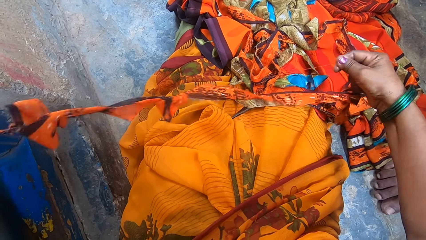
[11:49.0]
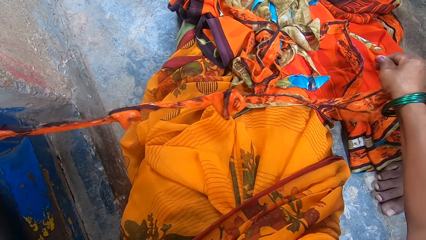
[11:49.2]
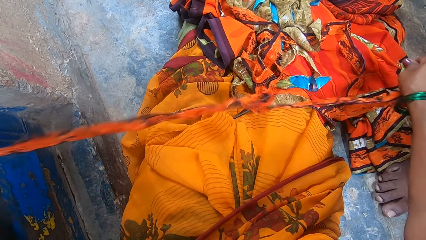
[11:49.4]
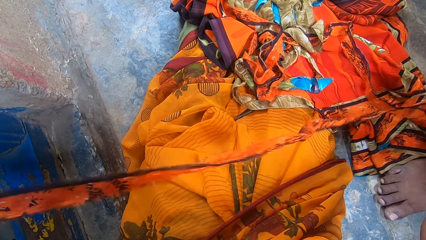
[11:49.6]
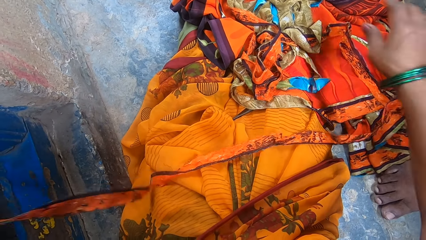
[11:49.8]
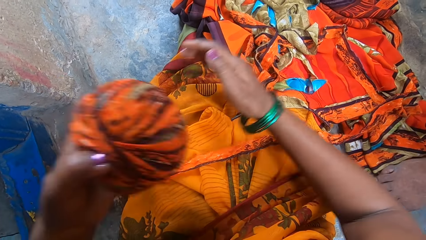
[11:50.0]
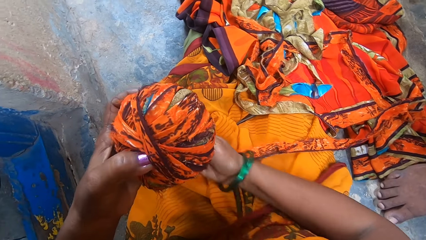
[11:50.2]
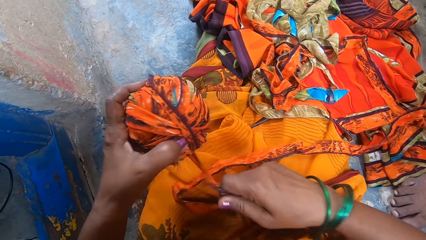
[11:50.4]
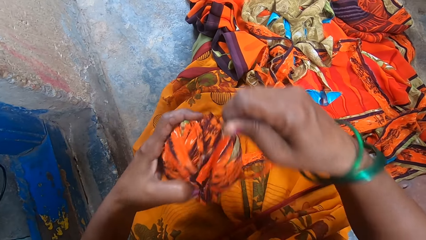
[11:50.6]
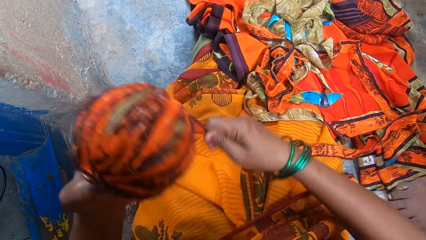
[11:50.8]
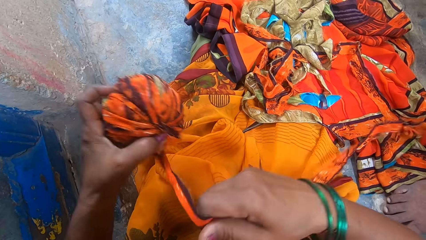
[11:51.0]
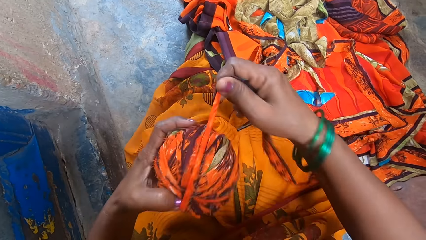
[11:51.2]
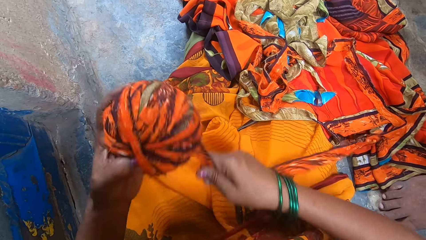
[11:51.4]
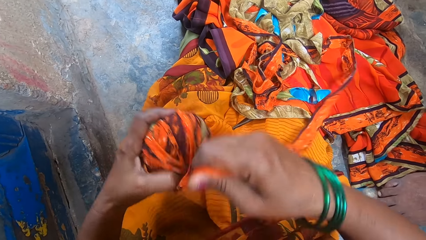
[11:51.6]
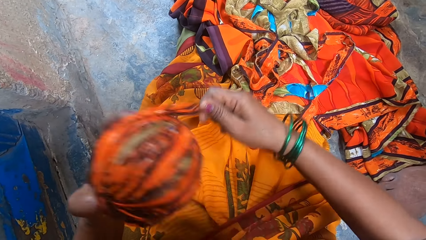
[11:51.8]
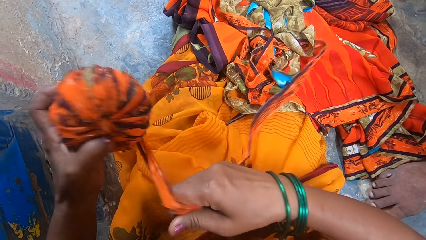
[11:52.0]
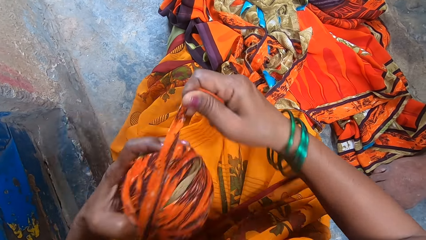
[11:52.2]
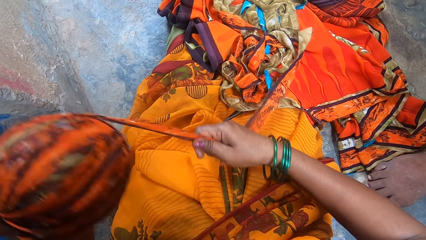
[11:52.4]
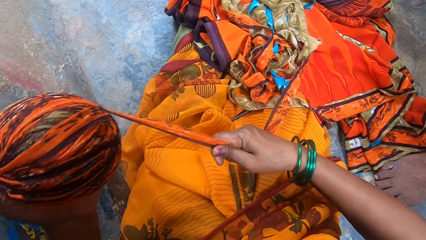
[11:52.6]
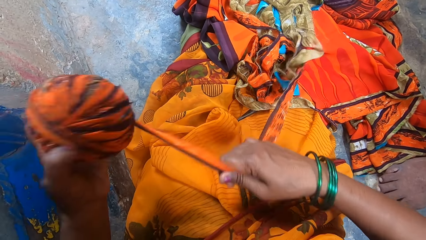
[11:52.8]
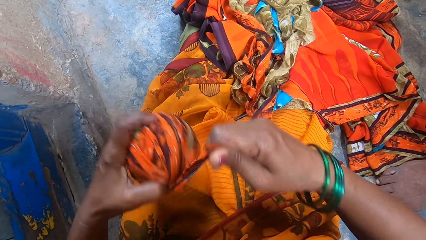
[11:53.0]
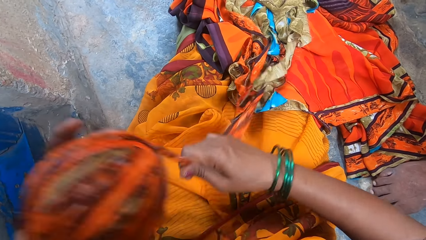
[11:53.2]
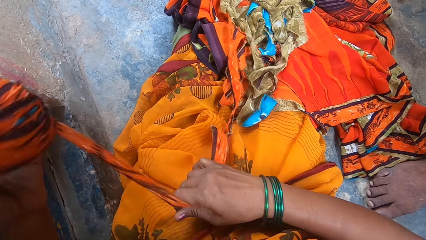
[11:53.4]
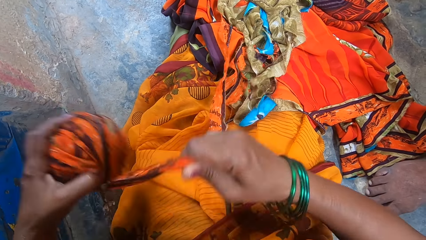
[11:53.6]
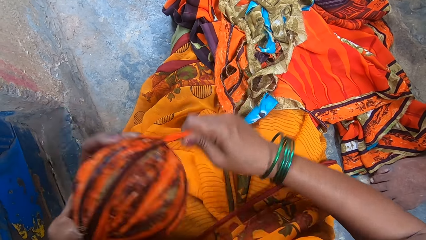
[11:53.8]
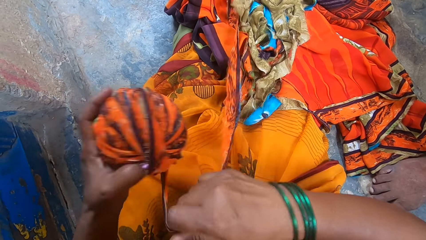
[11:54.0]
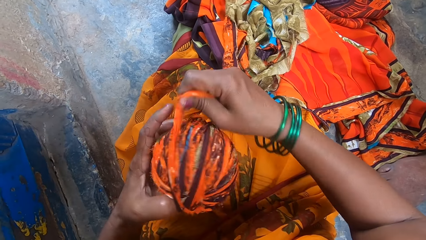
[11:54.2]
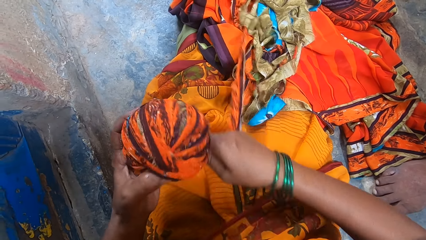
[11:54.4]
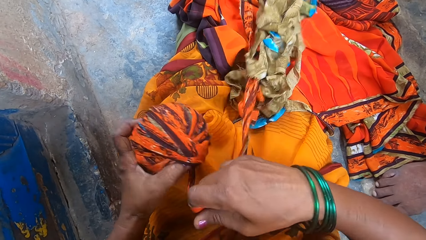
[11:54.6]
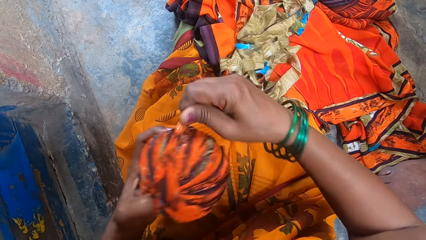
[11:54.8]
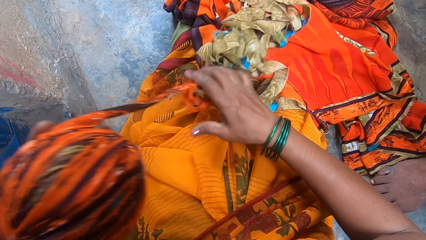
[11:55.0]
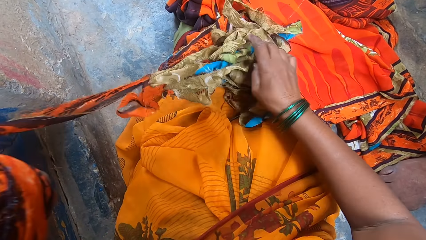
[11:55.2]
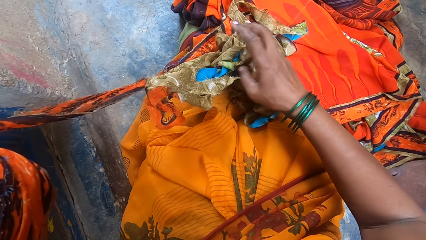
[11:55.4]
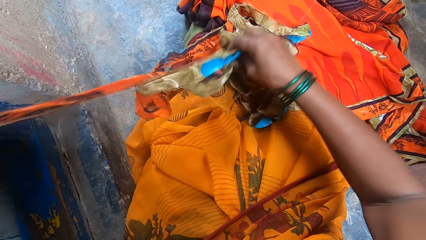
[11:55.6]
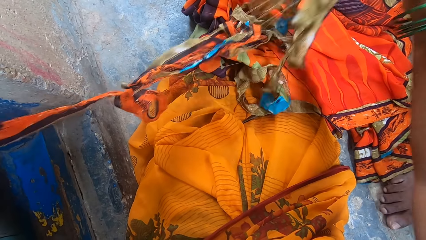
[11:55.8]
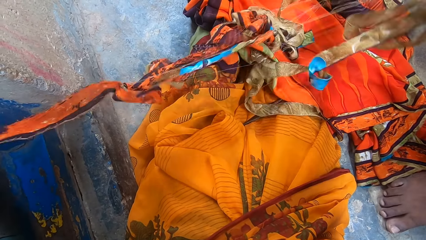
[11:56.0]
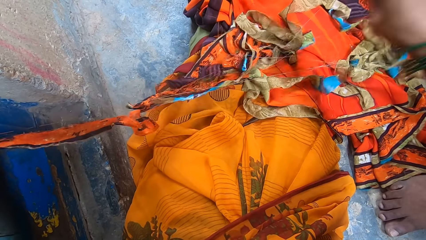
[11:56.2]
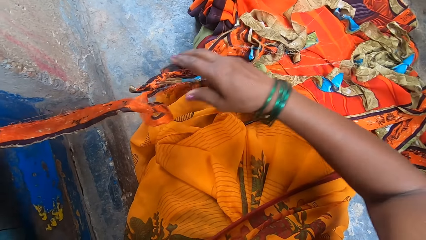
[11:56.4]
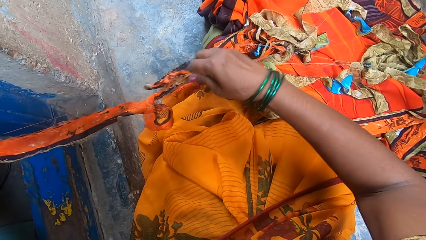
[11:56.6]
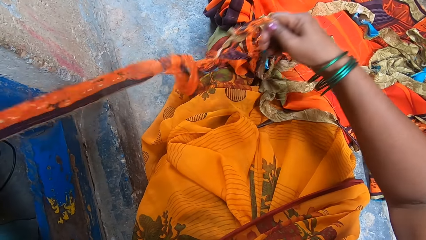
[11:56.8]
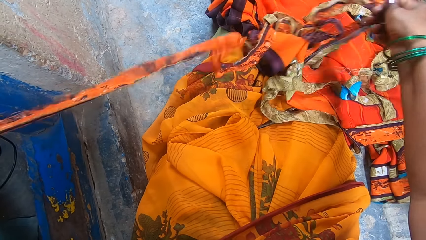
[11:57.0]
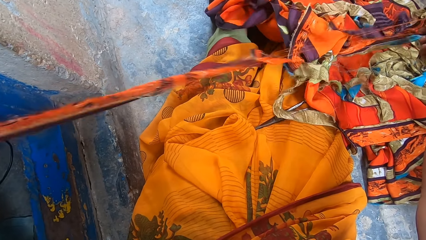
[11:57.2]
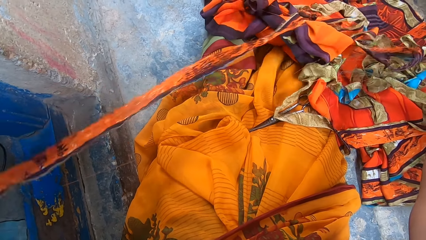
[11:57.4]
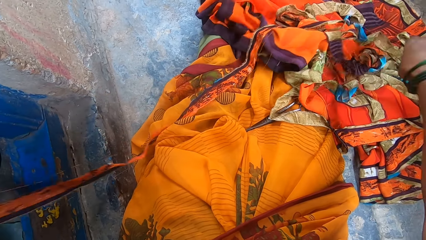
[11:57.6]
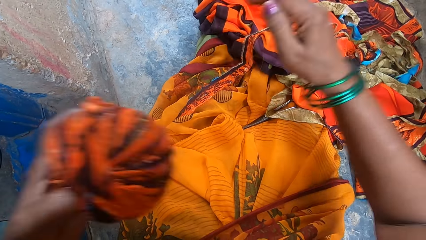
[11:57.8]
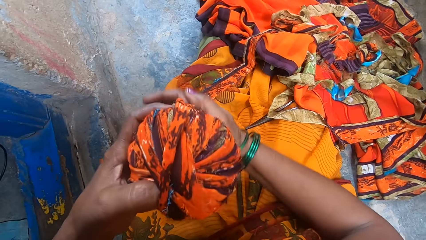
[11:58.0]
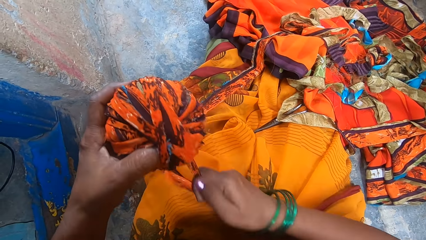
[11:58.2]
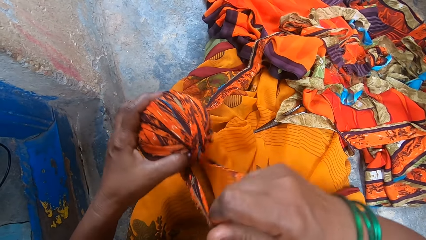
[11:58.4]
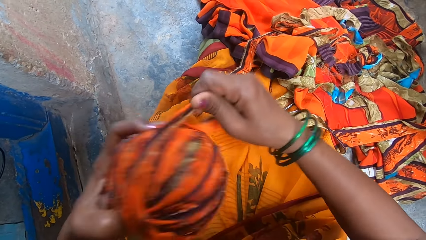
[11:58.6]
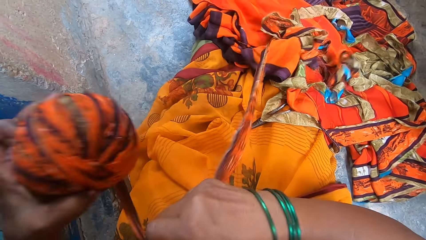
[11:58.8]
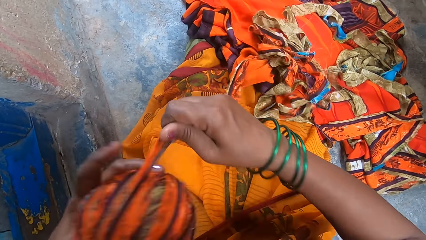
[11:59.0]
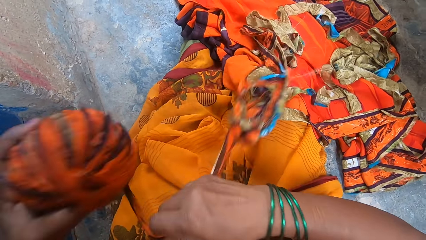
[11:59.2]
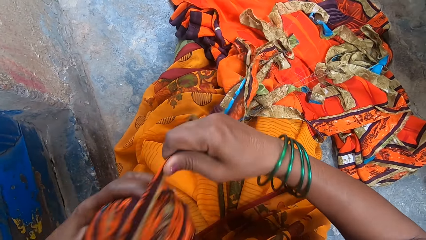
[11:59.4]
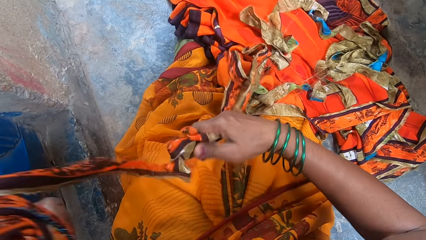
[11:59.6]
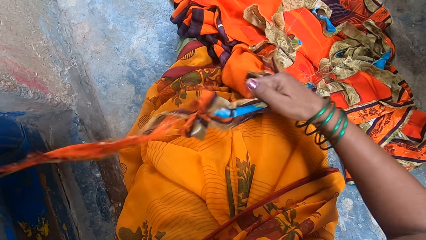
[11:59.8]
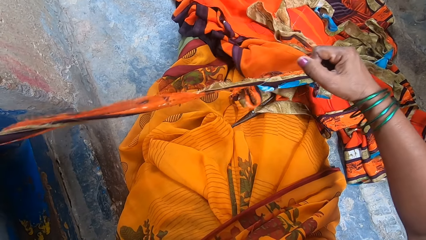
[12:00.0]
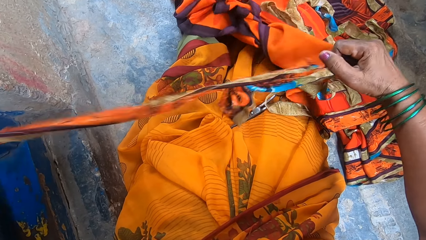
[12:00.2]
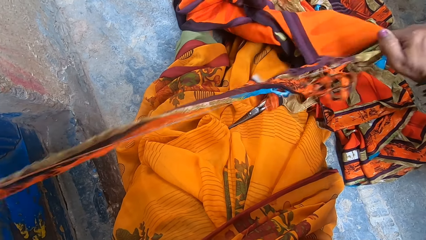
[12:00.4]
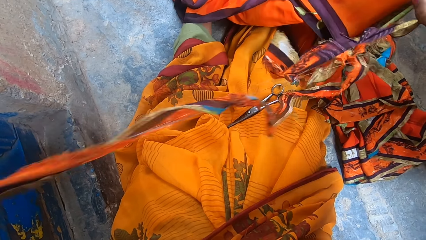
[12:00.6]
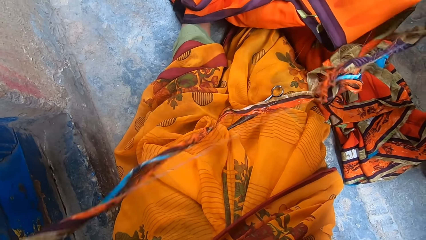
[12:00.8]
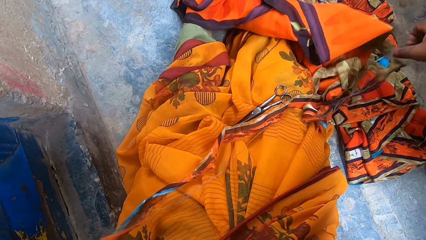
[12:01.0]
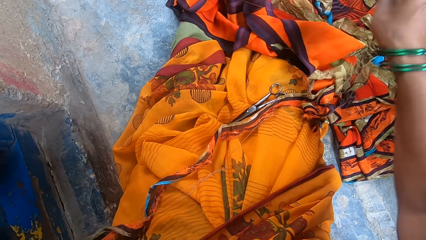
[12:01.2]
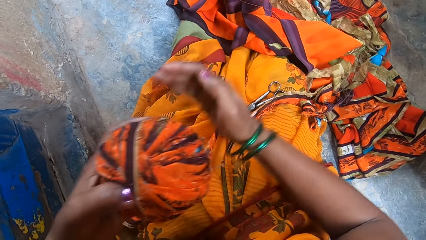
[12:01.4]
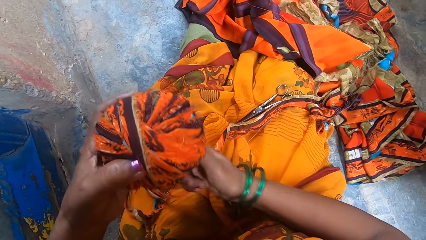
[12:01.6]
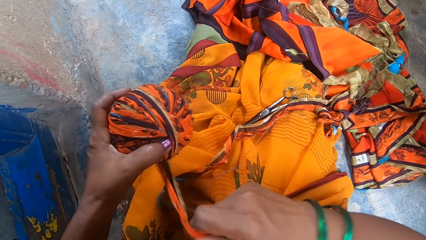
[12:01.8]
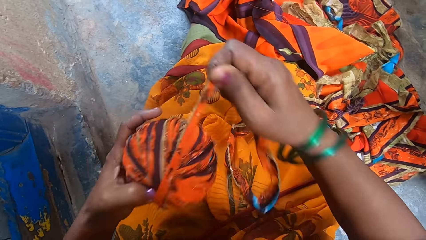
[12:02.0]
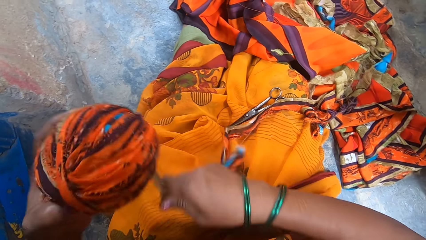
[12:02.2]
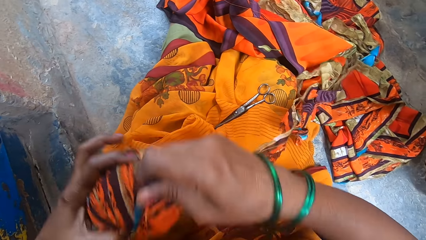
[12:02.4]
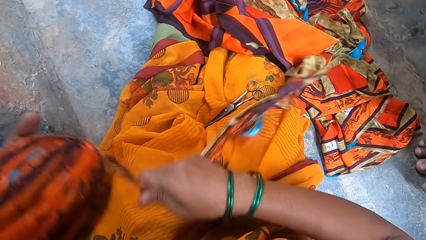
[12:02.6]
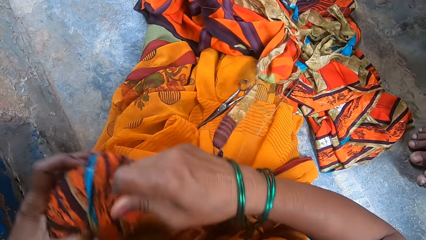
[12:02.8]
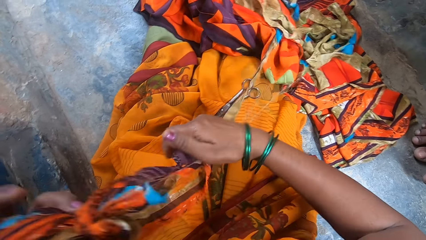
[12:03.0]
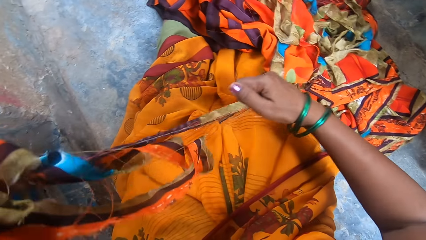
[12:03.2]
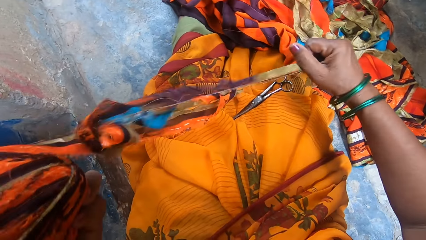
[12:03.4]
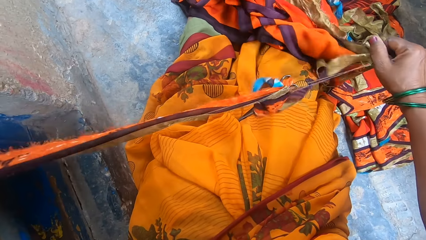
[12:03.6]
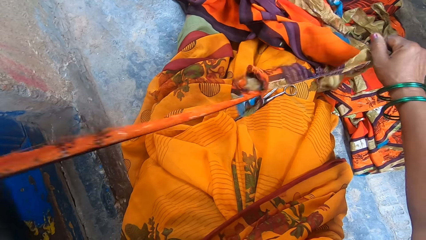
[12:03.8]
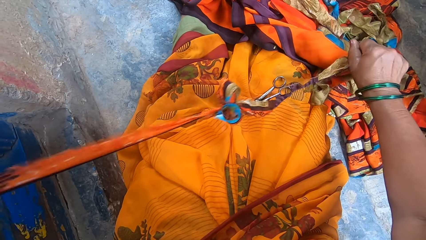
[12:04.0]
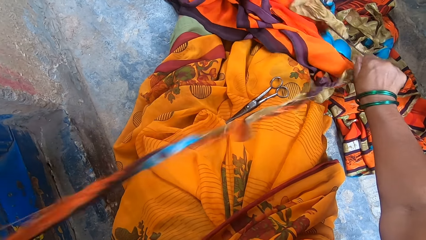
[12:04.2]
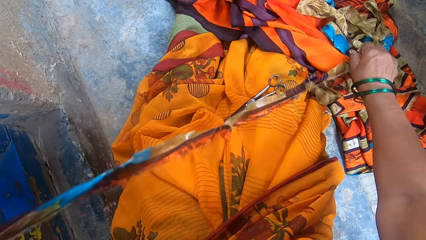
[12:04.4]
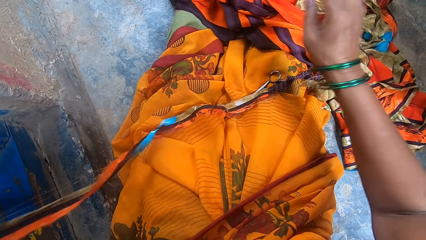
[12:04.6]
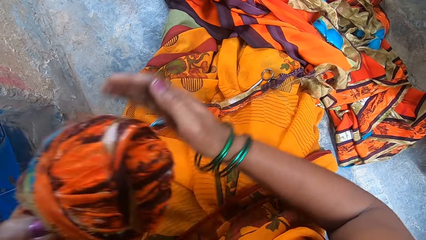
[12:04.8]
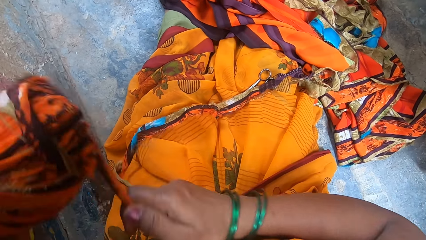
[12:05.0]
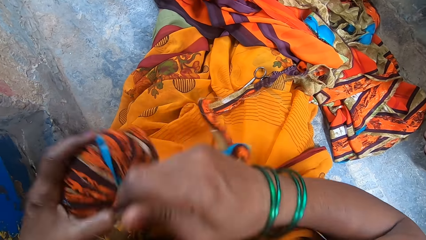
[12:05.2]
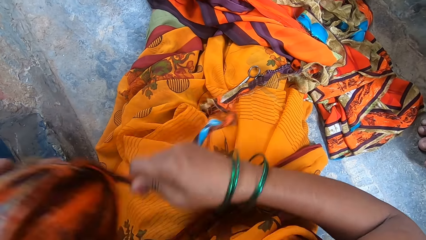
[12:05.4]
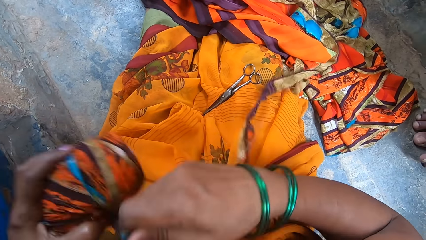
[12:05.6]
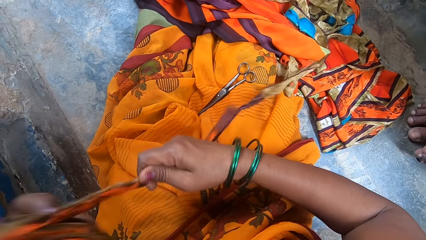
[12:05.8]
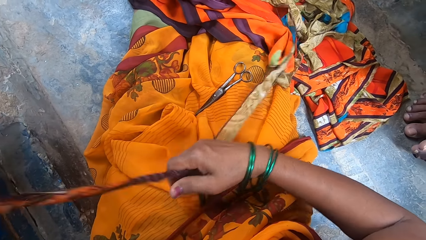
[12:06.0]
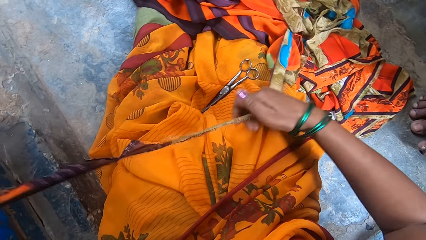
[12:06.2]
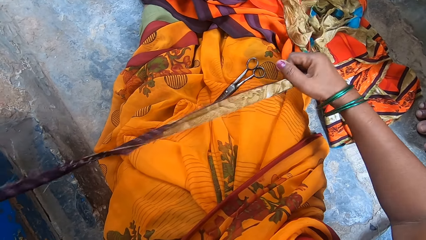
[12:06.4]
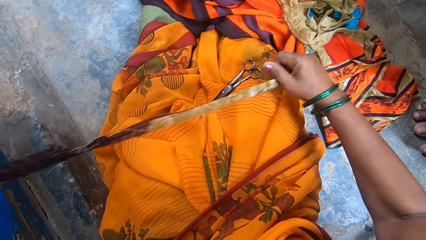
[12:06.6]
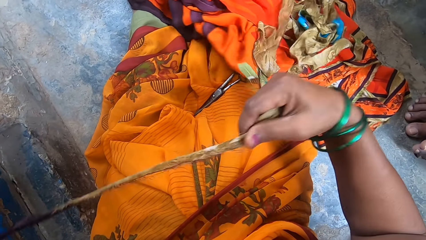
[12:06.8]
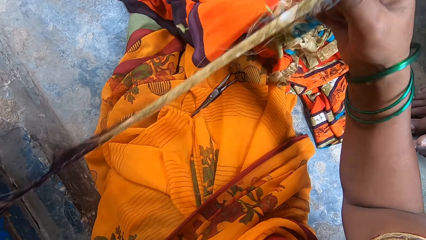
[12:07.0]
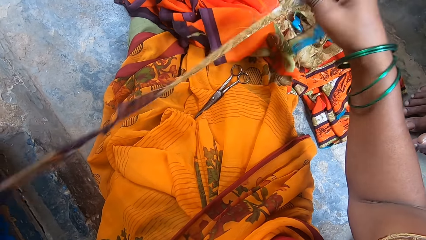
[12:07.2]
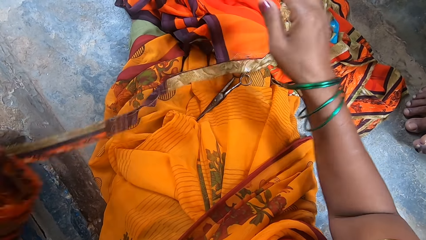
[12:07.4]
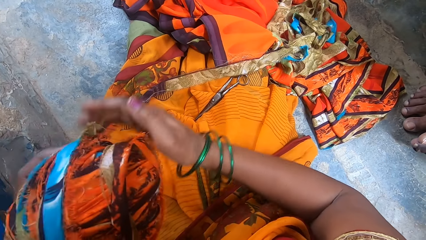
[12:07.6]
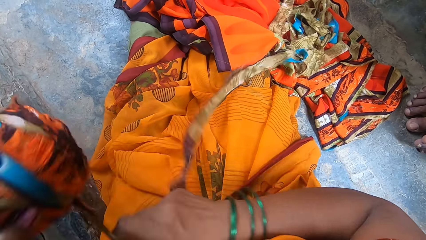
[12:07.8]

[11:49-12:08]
The camera wearer stretches the thread. They rotate the thread on a thread roll. They stretch the thread. They rotate the thread on the thread roll. They stretch the thread. They rotate the thread on the thread roll. A boy sits next to the camera wearer. The camera wearer stretches the thread. They rotate the thread on the thread roll. The boy sits next to the camera wearer. The camera wearer stretches the thread.
